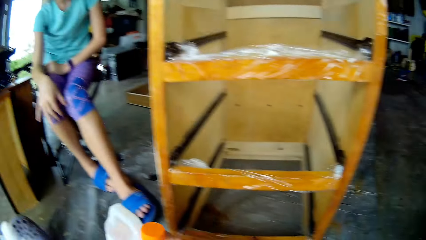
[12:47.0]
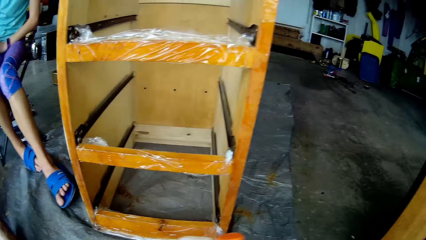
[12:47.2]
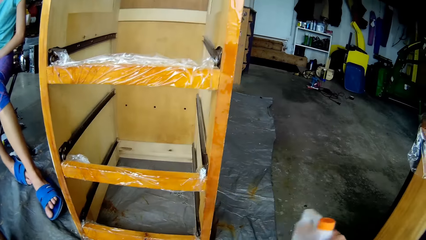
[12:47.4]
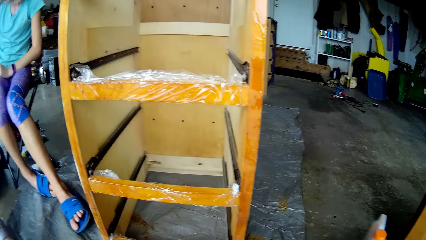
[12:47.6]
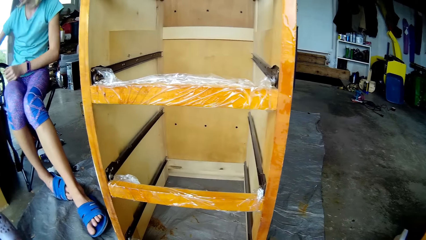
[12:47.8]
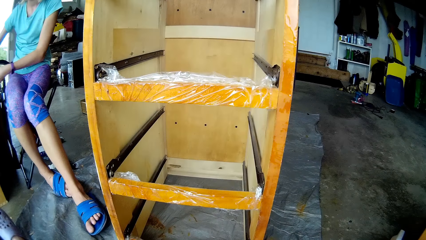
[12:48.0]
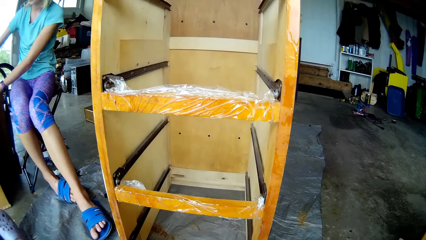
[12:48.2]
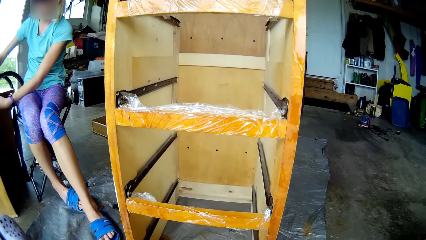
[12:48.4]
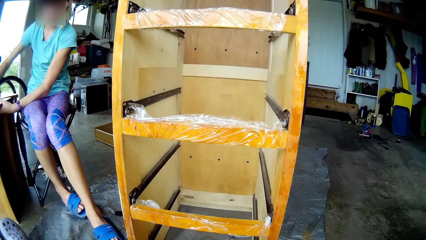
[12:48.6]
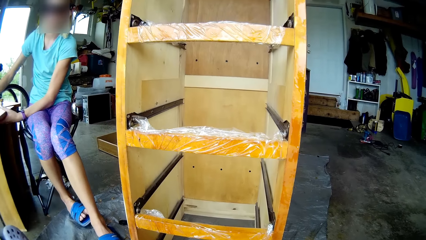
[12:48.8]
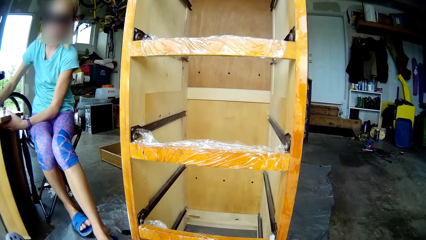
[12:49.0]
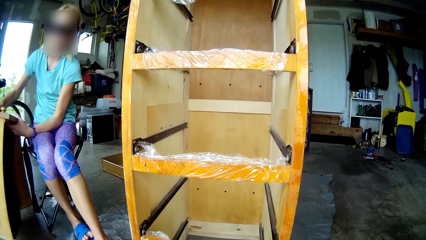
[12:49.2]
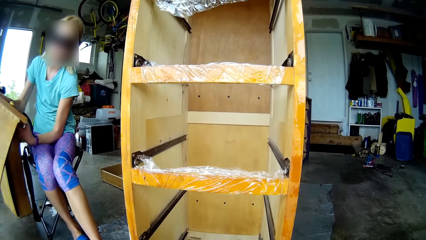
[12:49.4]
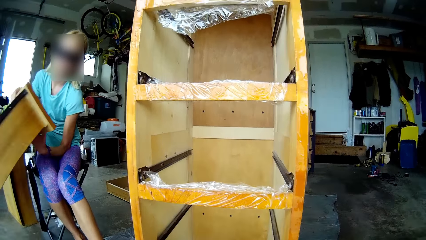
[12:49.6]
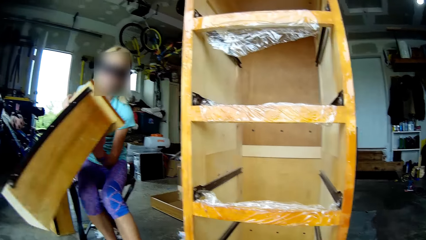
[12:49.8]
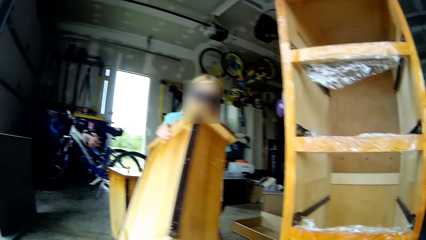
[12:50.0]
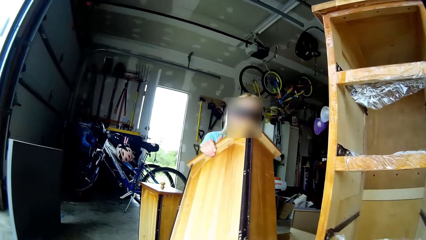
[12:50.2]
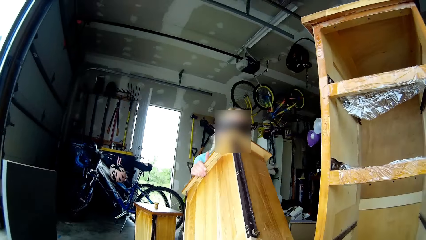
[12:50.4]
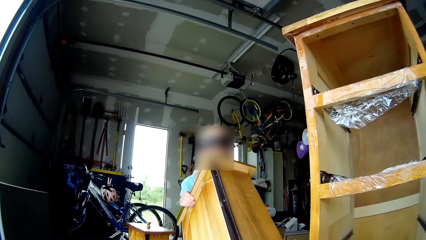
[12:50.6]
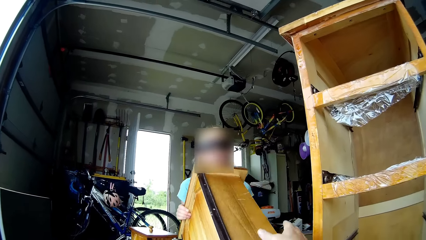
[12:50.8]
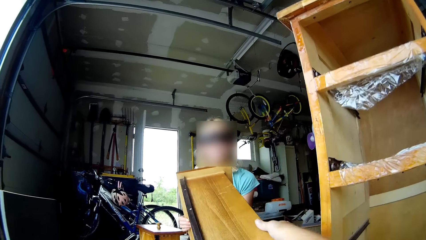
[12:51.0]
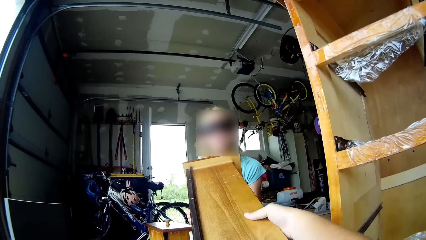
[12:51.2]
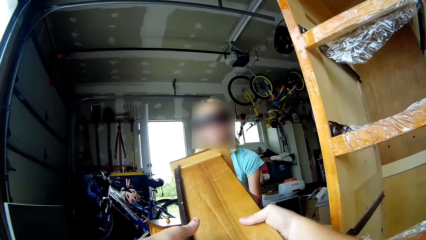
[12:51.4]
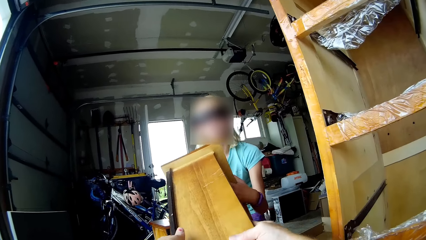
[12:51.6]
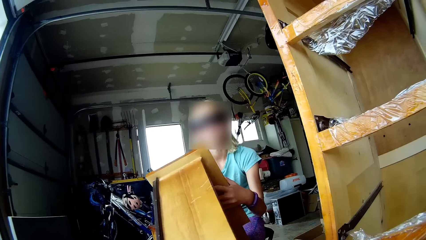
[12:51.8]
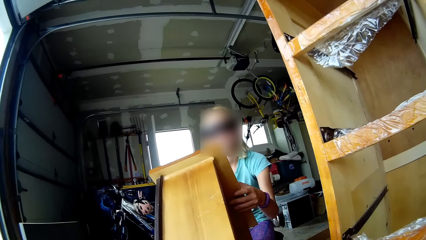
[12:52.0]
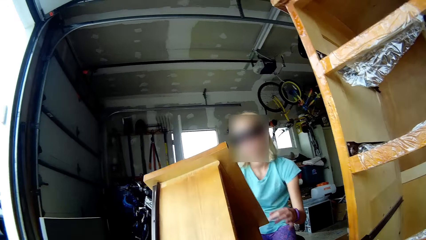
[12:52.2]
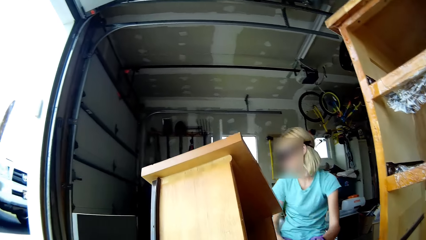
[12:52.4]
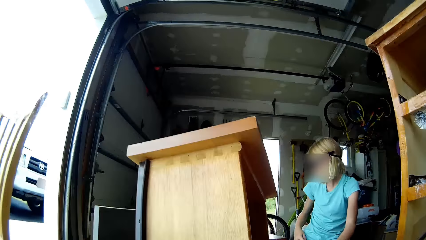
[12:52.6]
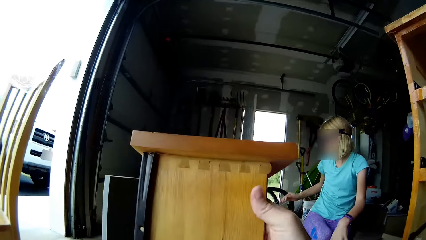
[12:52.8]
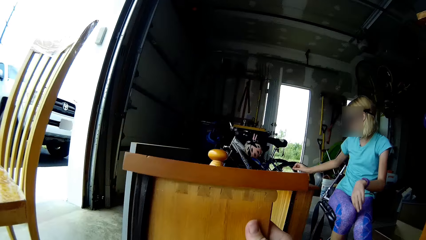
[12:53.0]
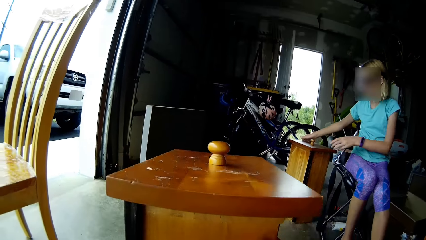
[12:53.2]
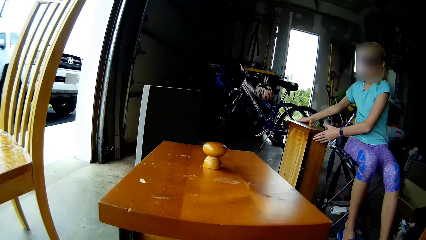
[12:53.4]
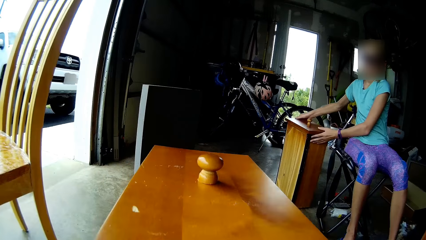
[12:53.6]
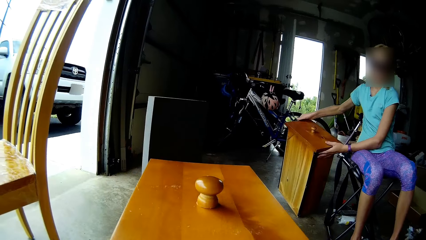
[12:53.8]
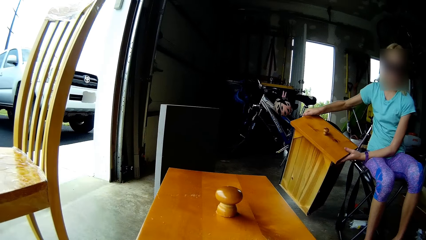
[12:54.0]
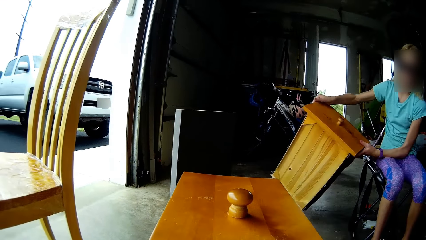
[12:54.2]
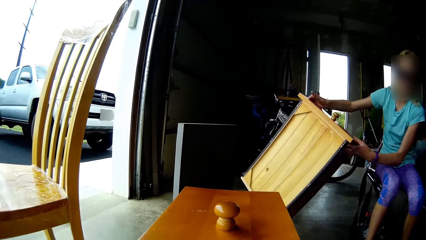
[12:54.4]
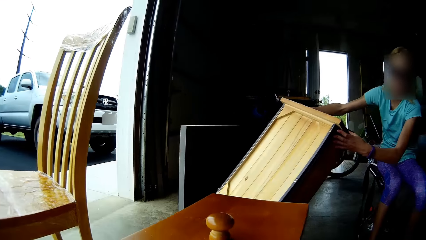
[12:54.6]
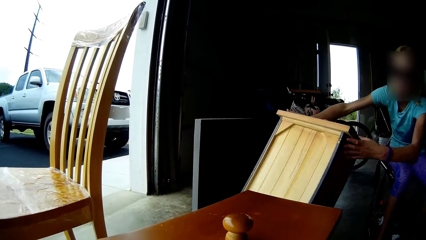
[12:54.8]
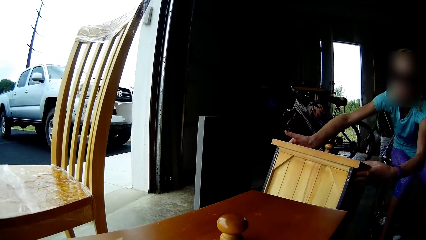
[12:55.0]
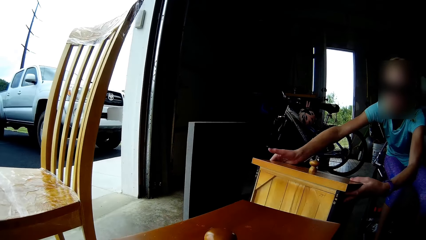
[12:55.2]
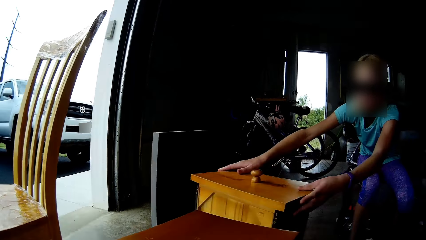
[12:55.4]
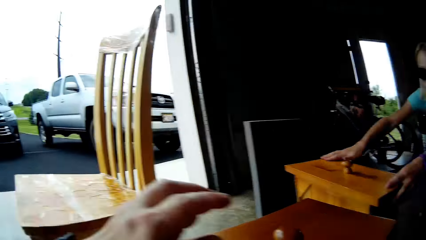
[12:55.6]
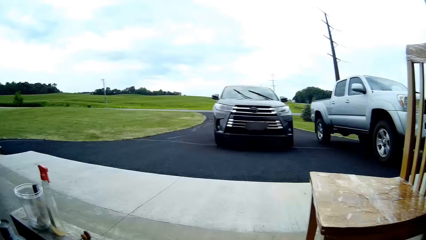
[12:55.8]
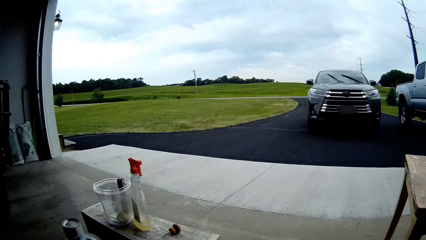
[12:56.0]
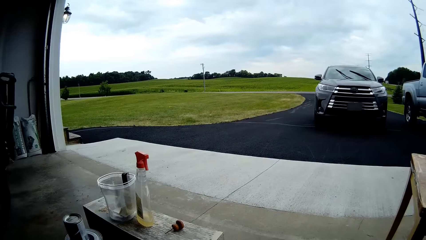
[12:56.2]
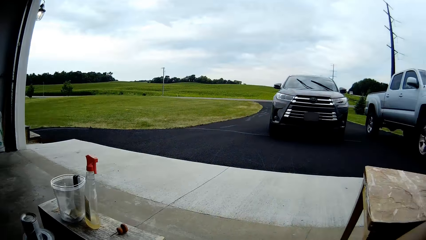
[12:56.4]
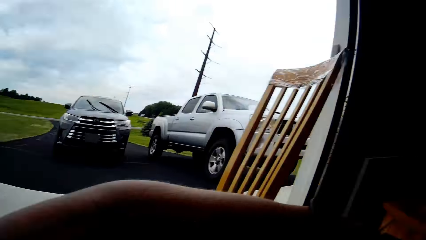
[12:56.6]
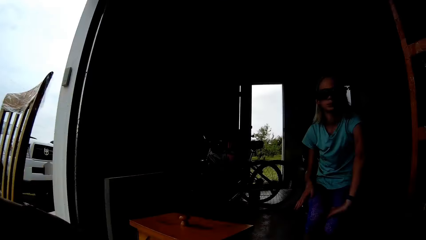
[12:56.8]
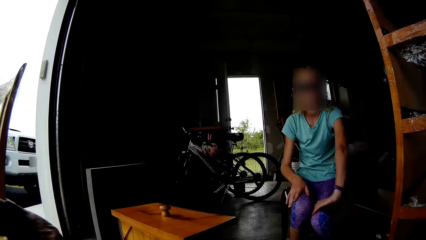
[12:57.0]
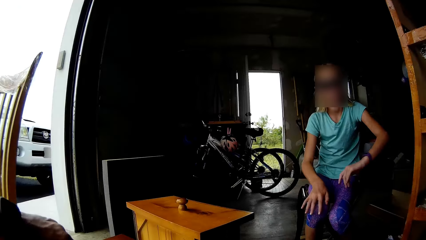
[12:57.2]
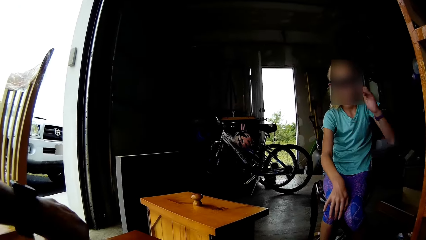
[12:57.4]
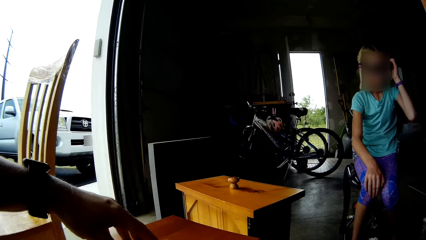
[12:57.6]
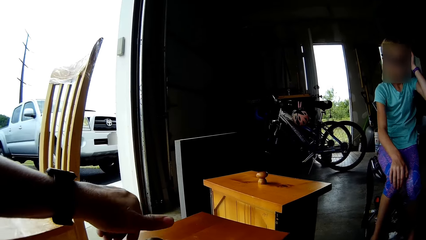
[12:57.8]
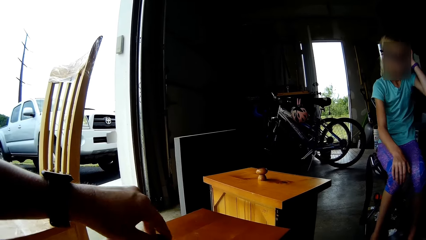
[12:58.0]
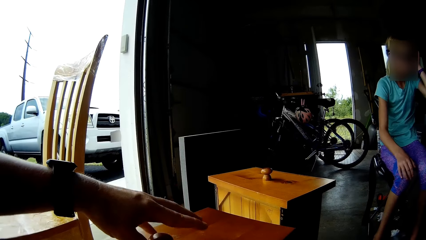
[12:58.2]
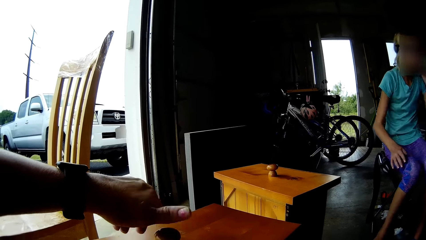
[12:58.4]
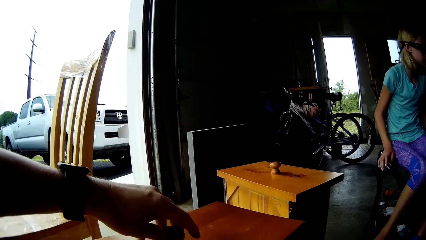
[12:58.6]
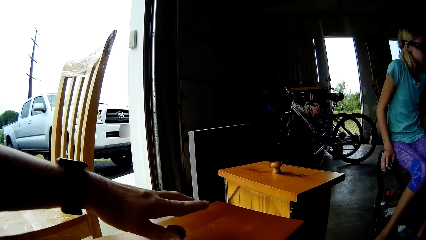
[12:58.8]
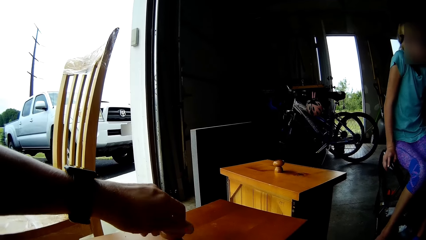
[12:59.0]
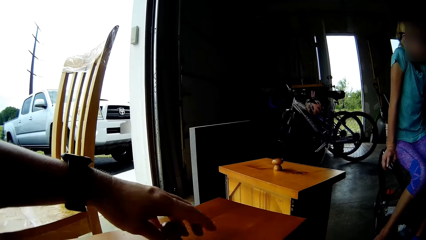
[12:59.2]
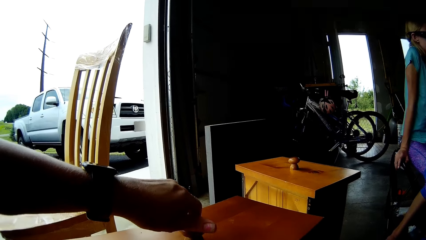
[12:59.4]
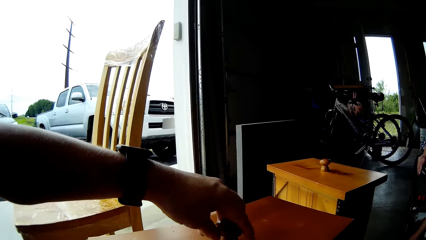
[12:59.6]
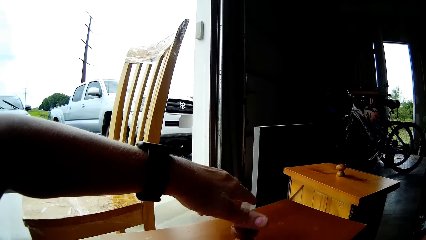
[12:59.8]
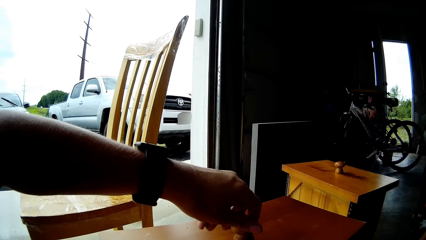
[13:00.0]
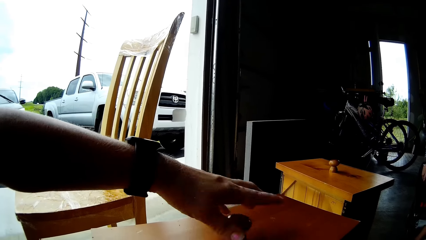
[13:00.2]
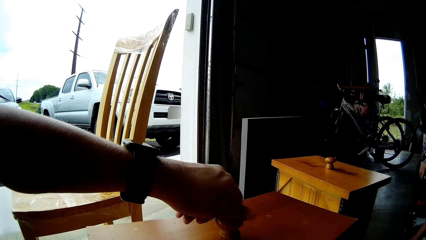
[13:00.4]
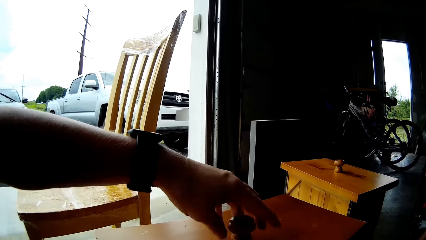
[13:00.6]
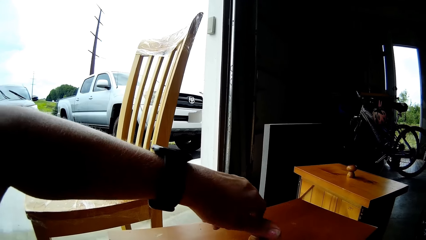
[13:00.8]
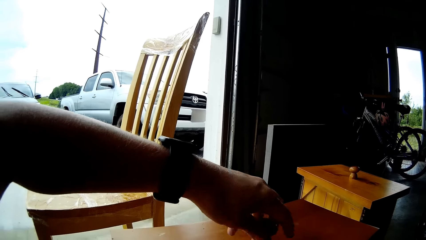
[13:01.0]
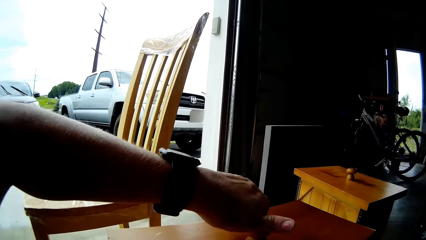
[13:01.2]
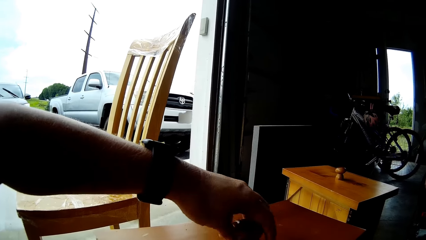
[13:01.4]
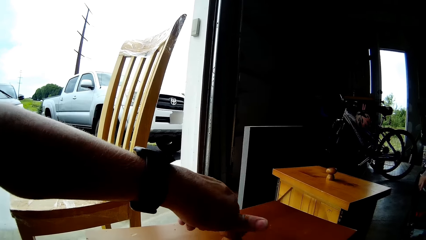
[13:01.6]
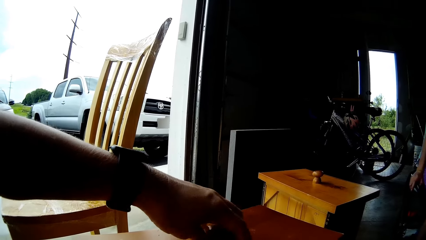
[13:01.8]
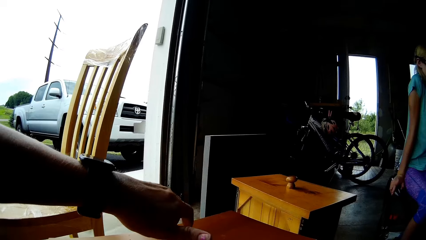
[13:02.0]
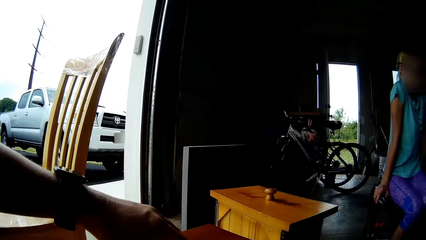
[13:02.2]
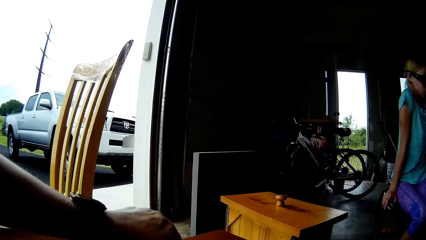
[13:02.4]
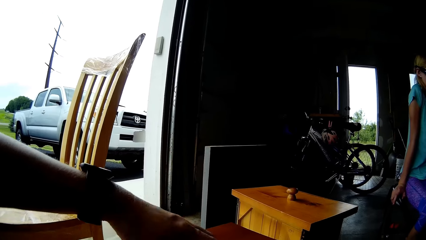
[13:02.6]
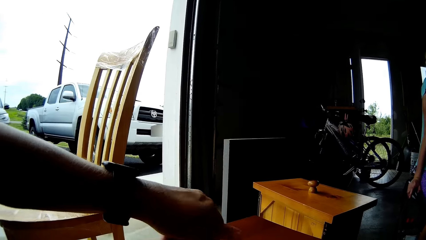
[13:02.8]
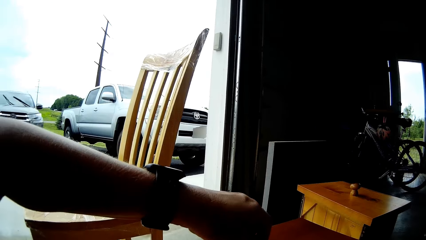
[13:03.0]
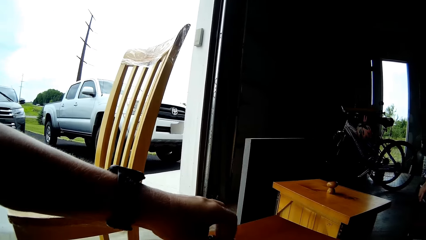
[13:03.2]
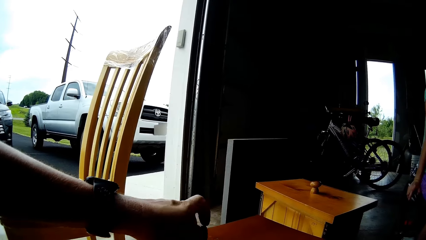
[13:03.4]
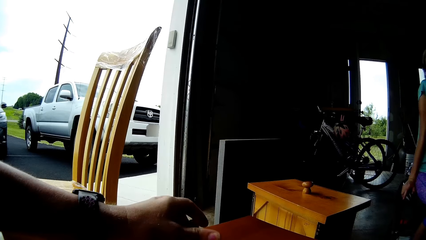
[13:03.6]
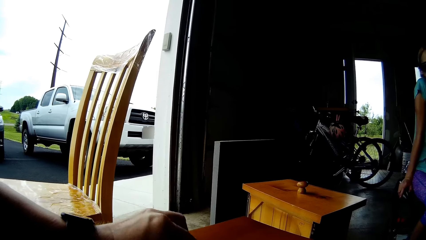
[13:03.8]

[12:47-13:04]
The camera wearer does something. The lady sits well. She lifts the table or drawer and passes the table to the camera wearer. The lady takes another drawer. The camera wearer puts the drawer on the floor. The lady puts the drawer aside. The camera wearer looks around. The lady touches the head, rubs the hand on the clothes, and raises the hand. The camera wearer rotates the knob. They test the drawer knob. The lady moves the legs and turns. The camera wearer rotates the drawer knob.
